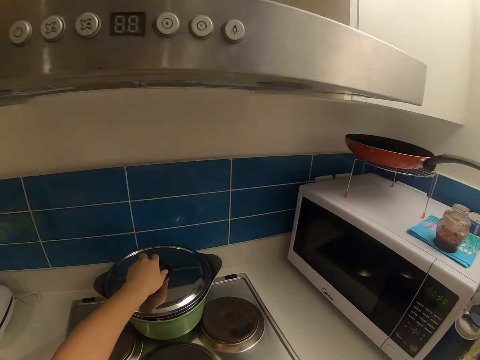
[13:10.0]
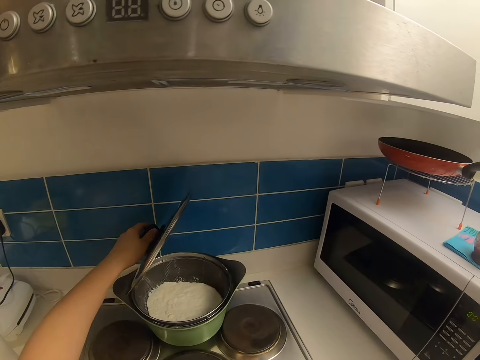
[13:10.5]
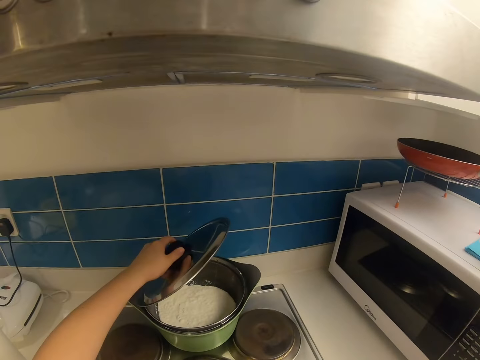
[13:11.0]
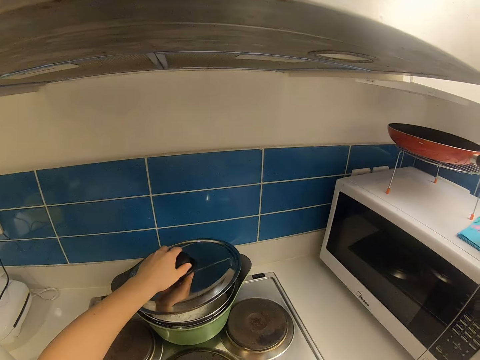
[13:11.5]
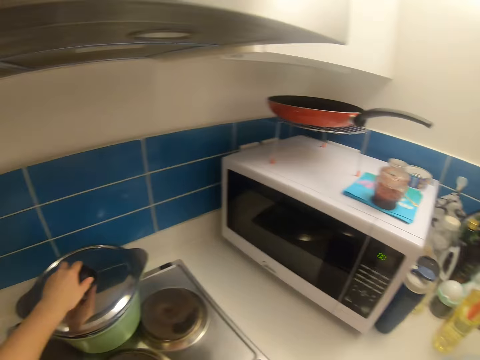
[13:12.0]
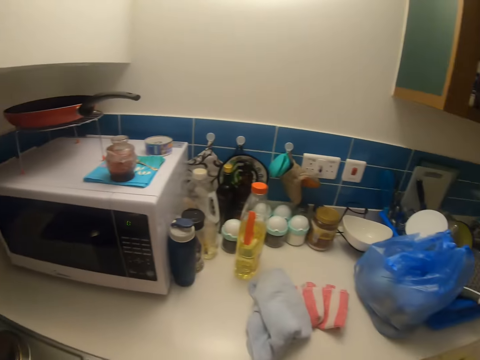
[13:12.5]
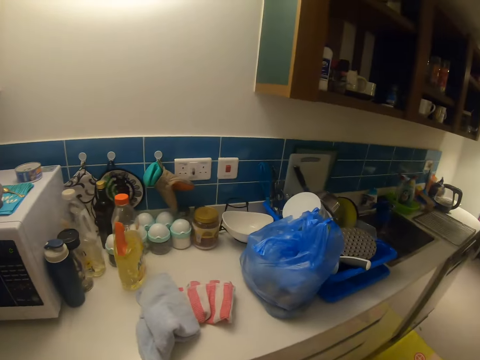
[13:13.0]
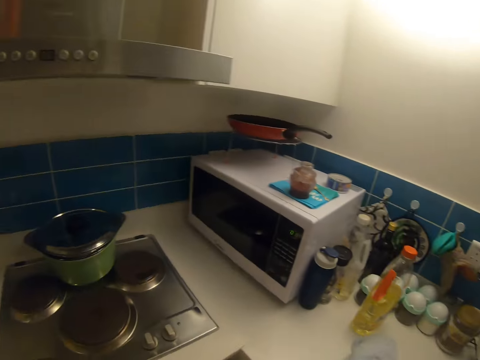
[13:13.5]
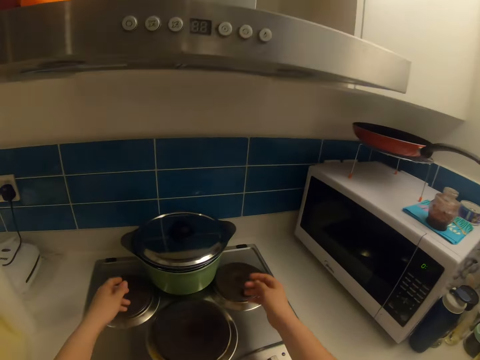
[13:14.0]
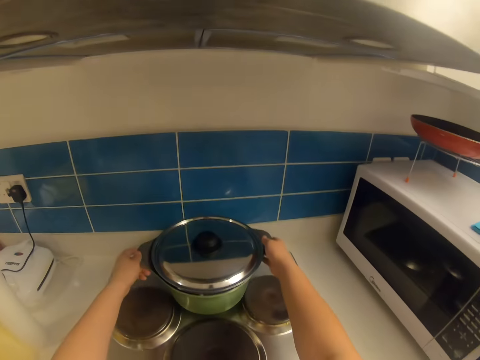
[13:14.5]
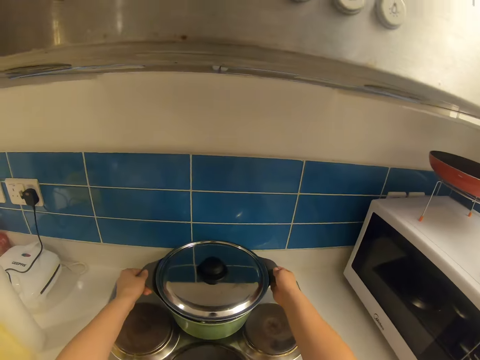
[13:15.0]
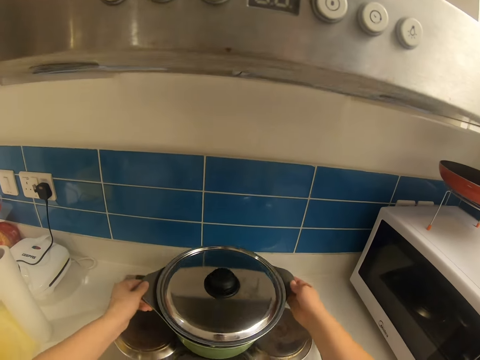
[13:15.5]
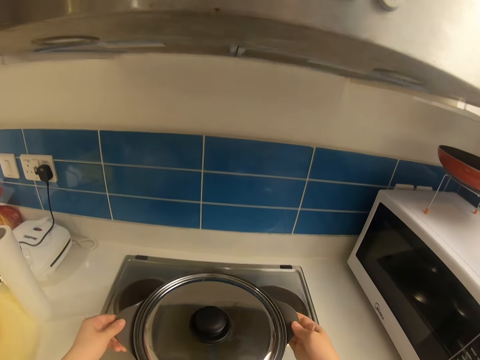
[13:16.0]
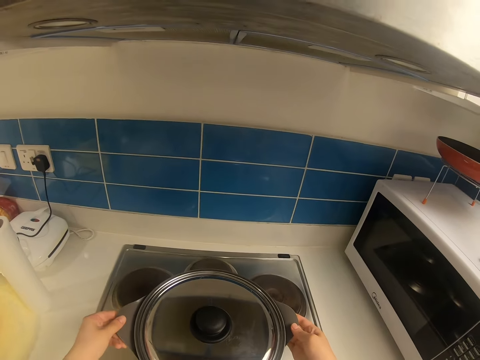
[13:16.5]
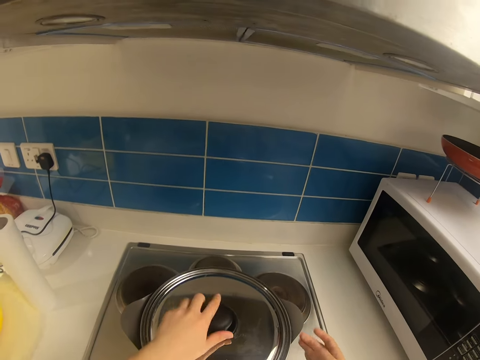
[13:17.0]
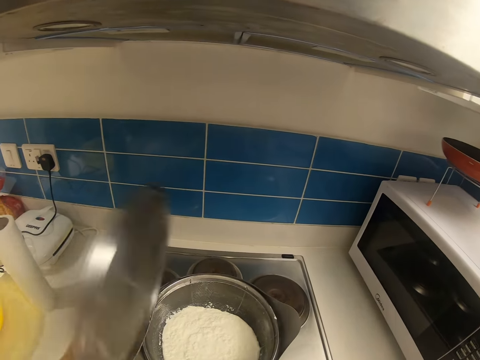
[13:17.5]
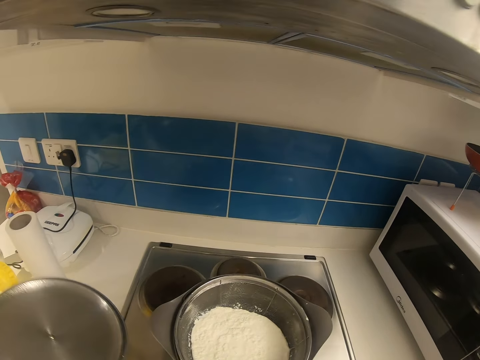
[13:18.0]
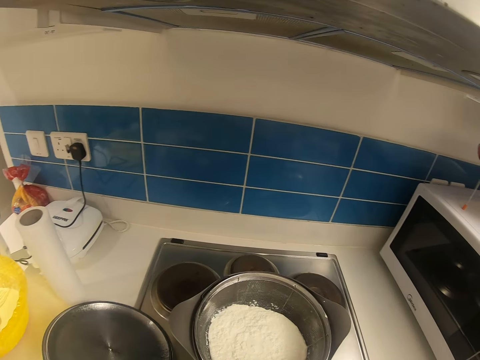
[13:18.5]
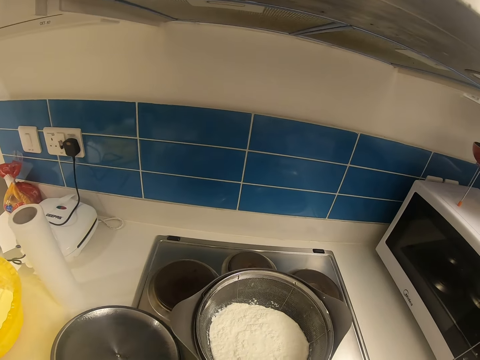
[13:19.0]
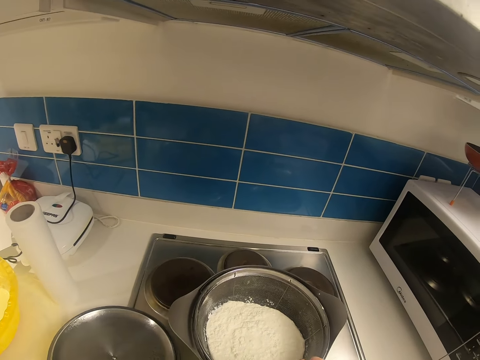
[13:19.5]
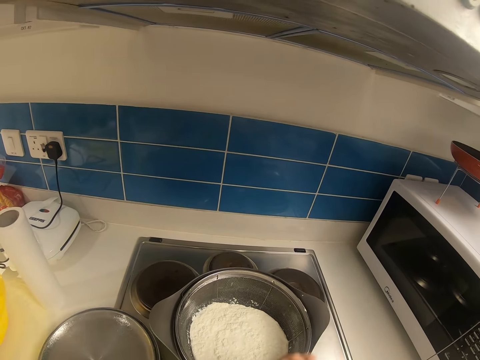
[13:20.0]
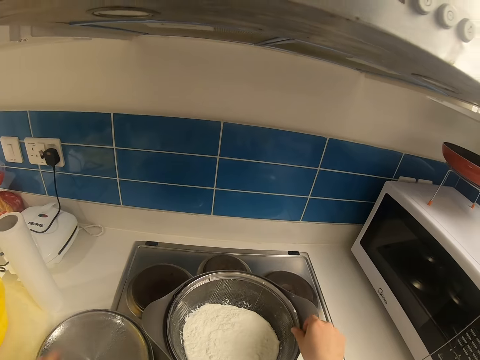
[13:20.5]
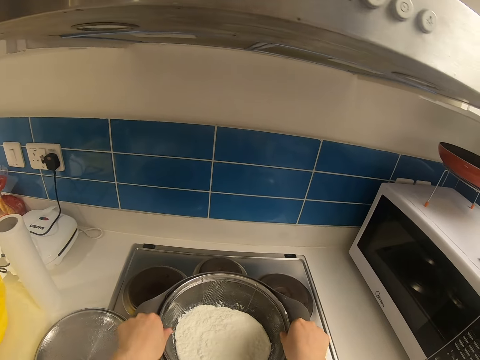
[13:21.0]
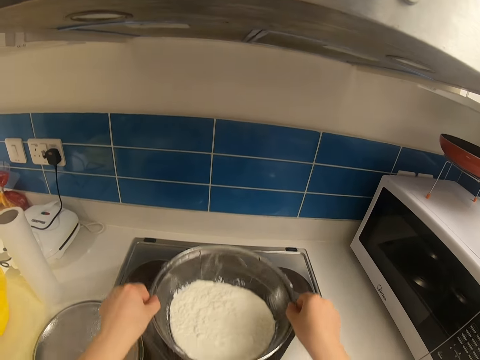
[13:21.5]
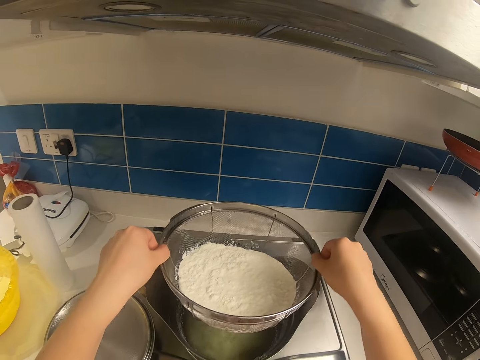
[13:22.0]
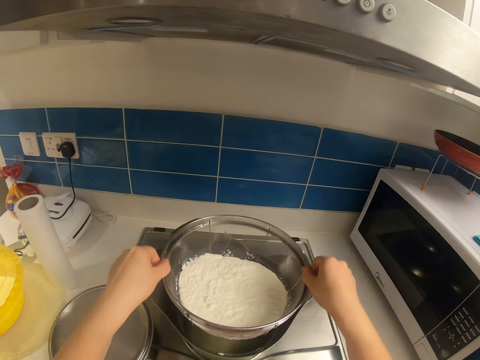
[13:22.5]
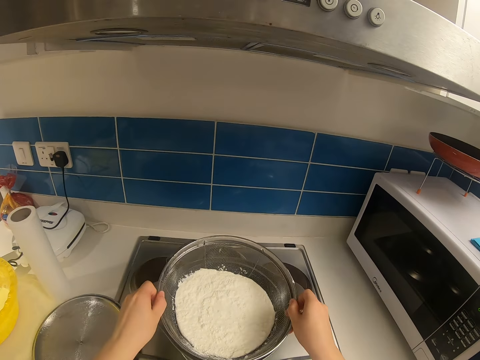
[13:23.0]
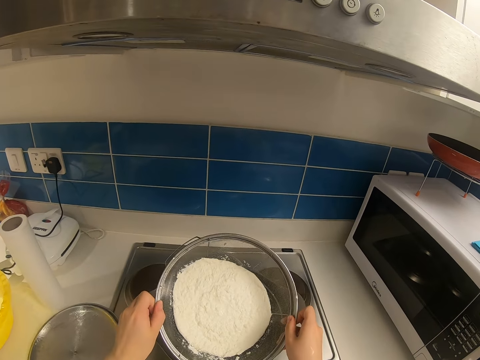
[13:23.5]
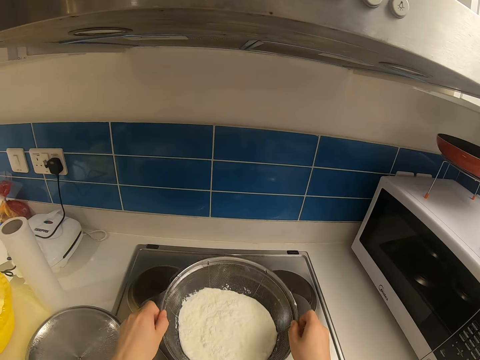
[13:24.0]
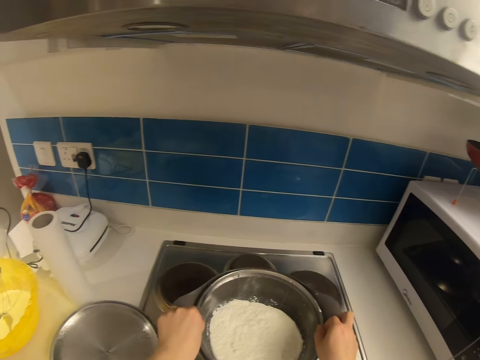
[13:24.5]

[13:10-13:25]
The camera wearer covers the lid of the pot on the gas cooker with the left hand. They look around. They lift the pot. They transfer the pot to another gas phase with both hands. They open the lid of the pot with the left hand. They put the lid down. They lift the pot. They lift a sieve of cheese in the pot with both hands. They return the sieve in the pot with both hands.

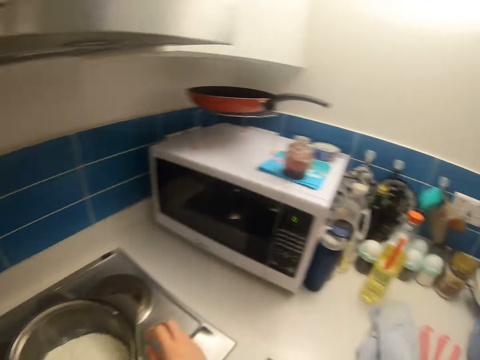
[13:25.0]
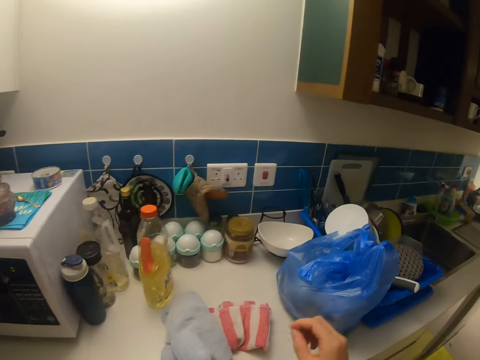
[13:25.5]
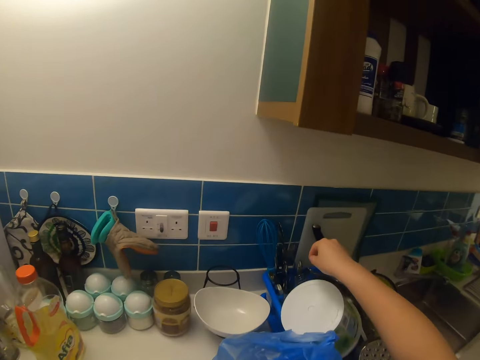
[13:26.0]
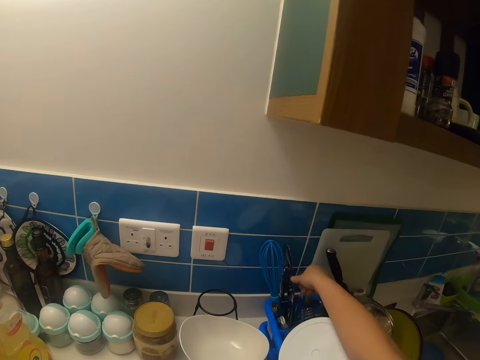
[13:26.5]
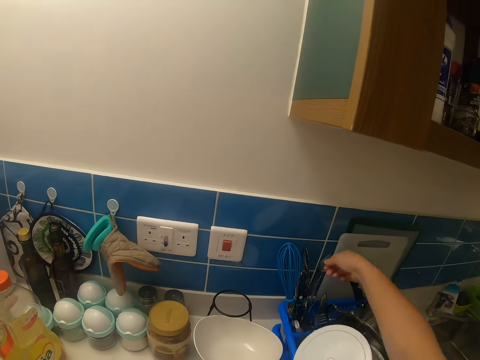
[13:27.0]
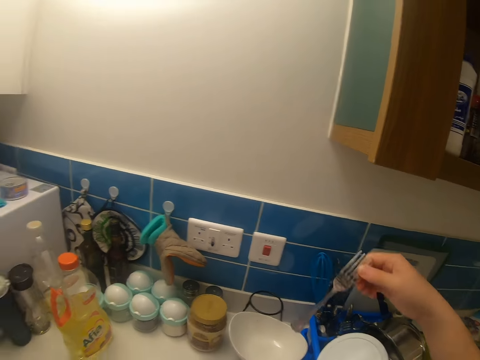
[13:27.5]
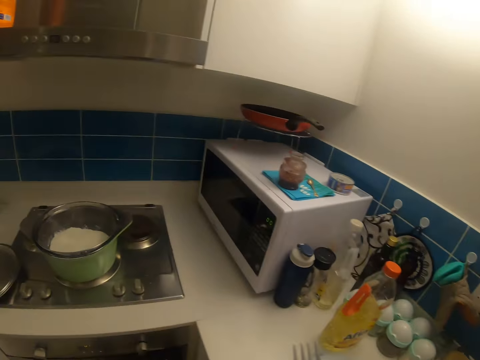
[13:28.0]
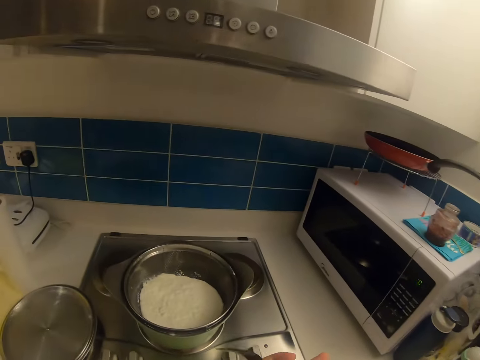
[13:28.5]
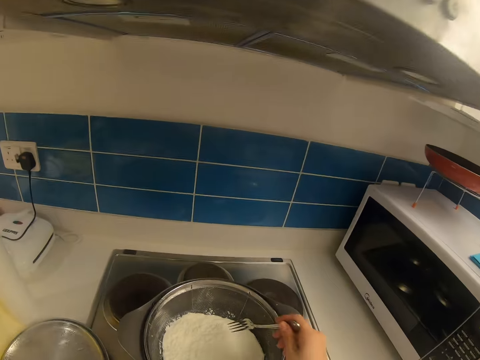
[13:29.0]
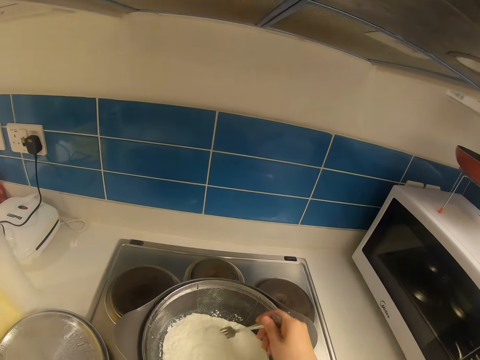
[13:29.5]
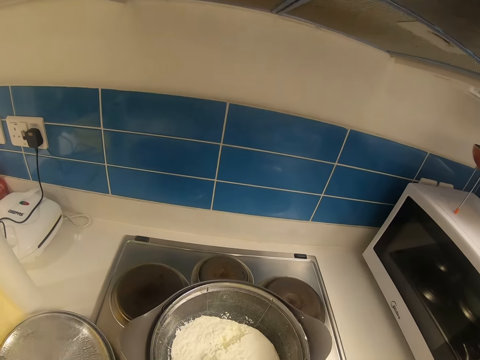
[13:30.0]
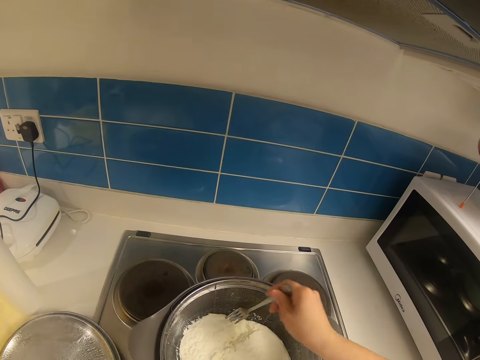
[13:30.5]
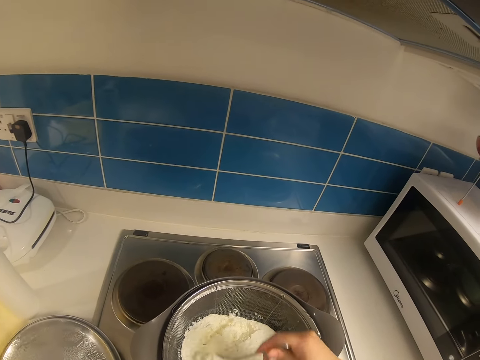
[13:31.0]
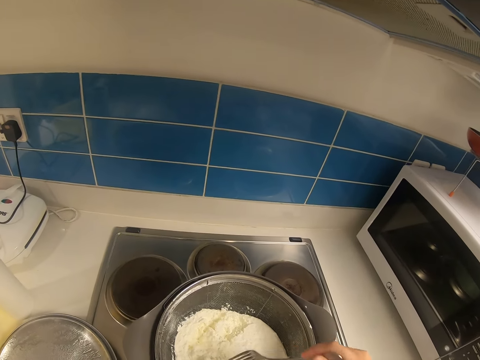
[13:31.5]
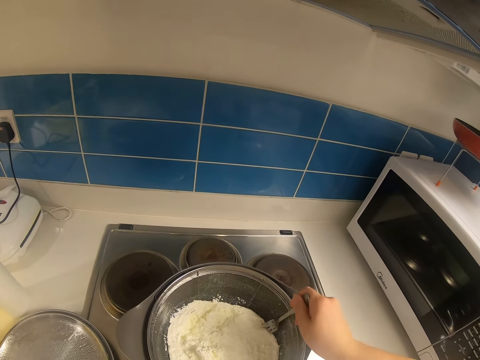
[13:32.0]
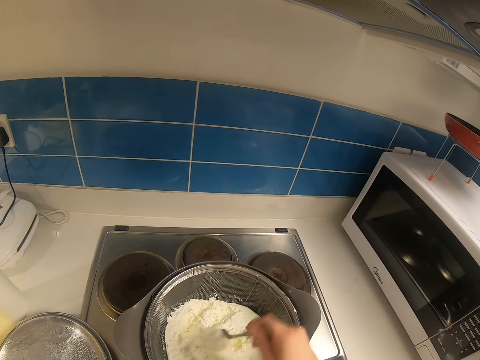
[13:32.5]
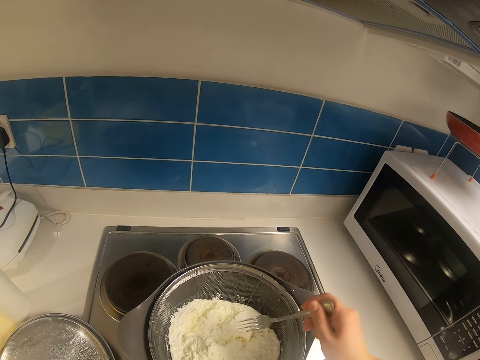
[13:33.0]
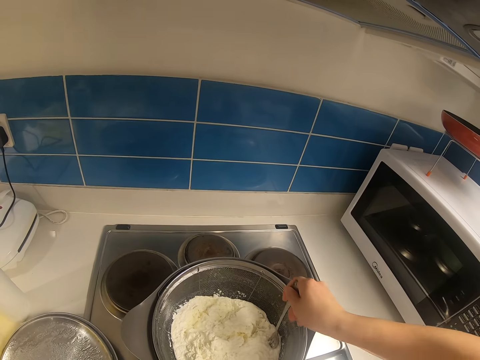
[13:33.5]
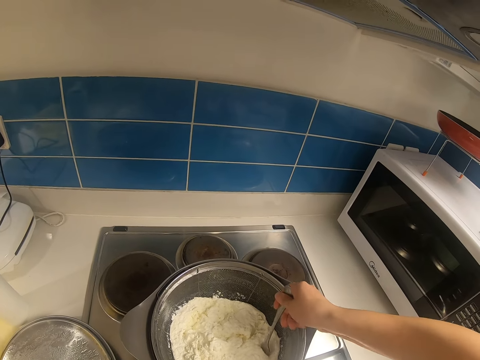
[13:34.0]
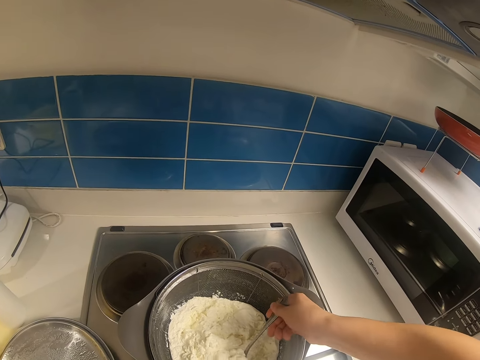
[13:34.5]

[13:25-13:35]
The camera wearer steps forward. He picks a fork from the cutlery rack with the right hand. He steps forward. He stirs the cheese in the pot with the fork in his right hand.

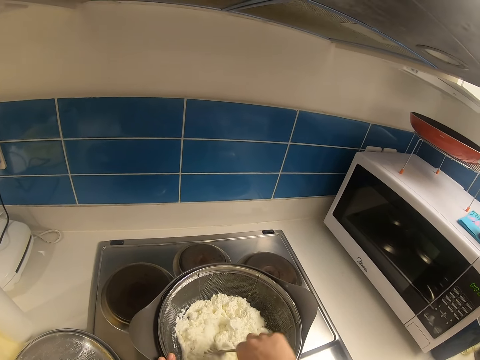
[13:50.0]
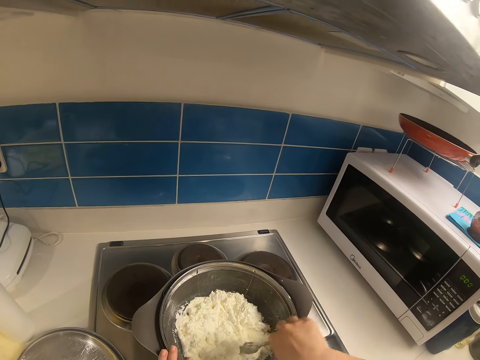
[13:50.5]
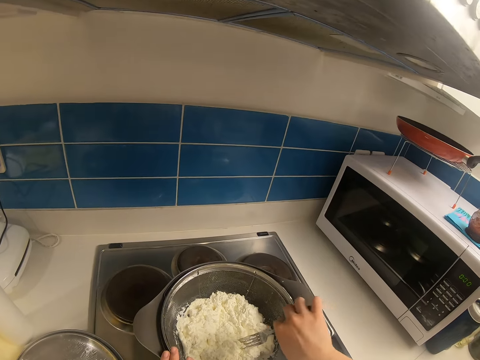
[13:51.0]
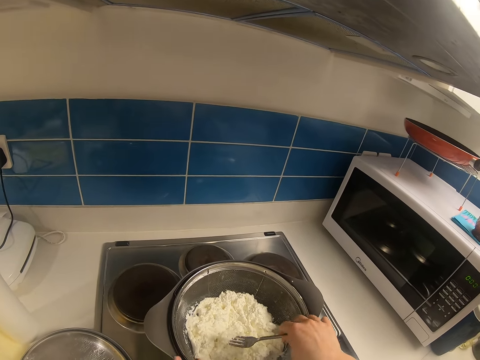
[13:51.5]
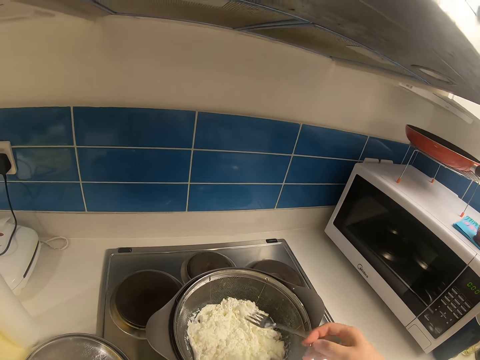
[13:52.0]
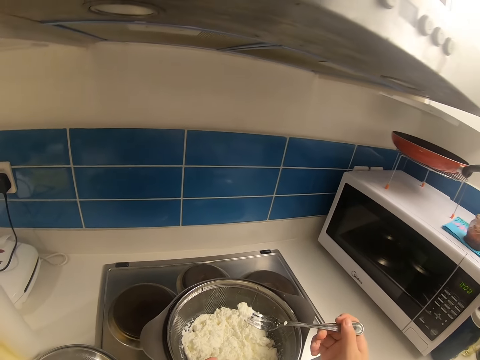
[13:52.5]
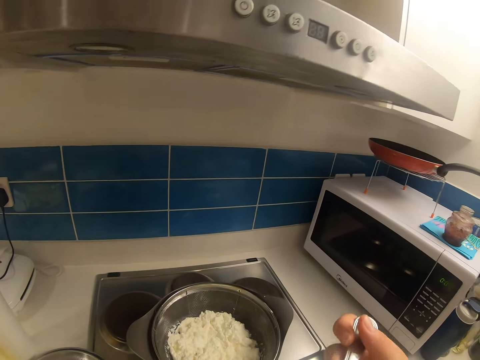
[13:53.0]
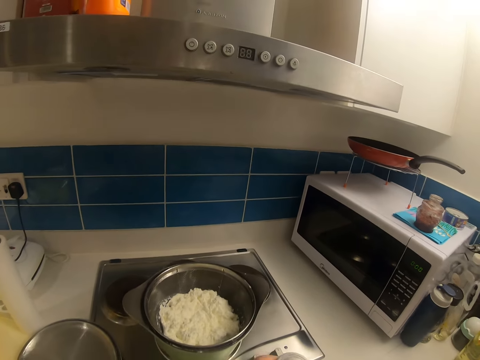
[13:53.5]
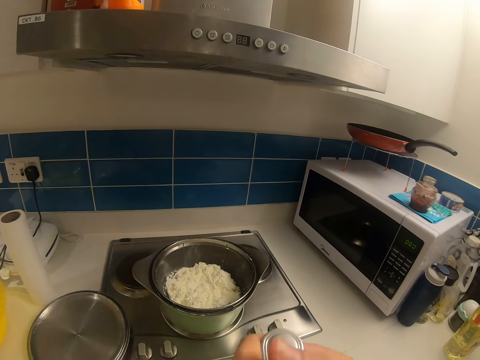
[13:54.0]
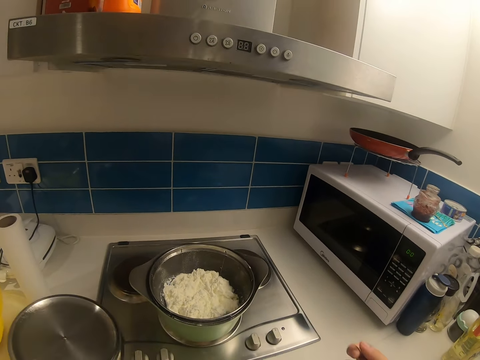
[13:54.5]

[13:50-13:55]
The camera wearer swings the hand that is holding a fork. They taste cheese with the right hand. They swing the hand. They pick a pot lid and cover the cooking pot using the pot lid.
